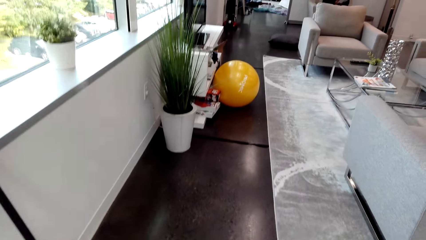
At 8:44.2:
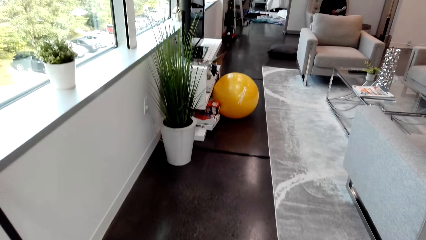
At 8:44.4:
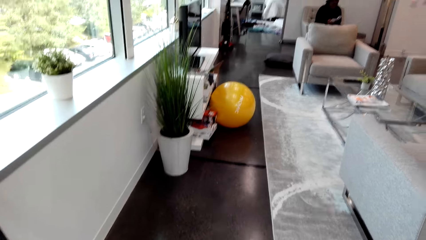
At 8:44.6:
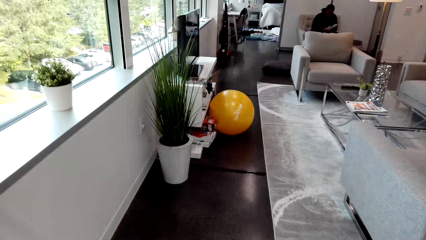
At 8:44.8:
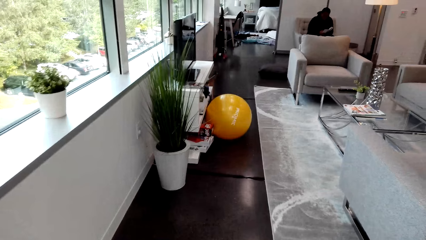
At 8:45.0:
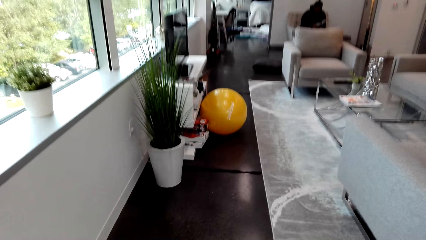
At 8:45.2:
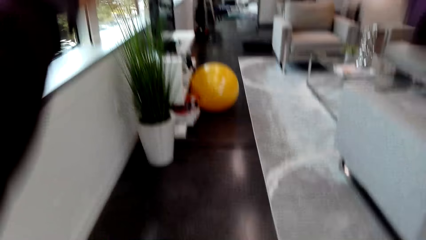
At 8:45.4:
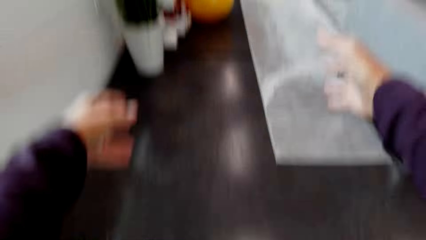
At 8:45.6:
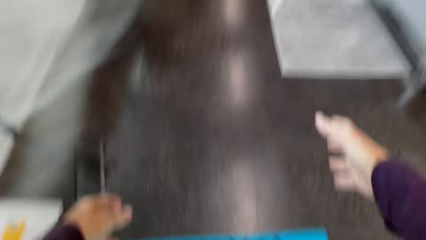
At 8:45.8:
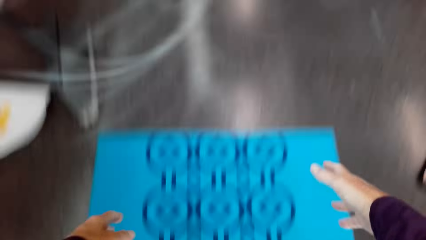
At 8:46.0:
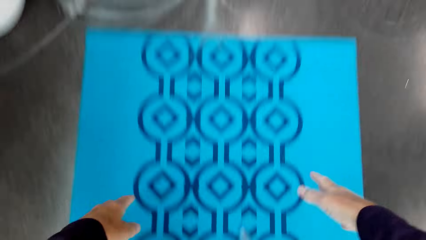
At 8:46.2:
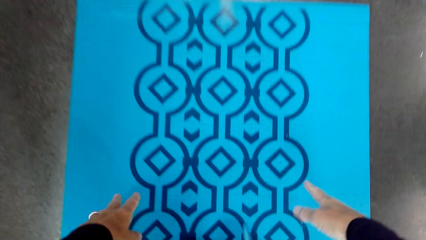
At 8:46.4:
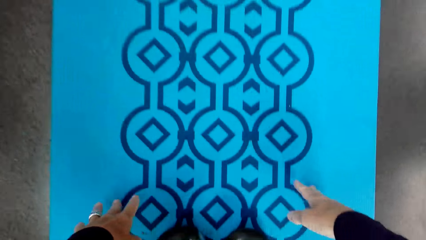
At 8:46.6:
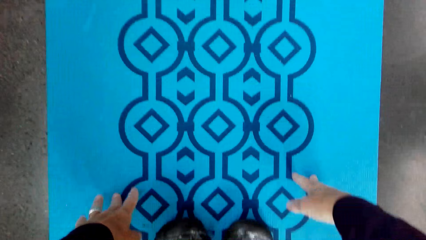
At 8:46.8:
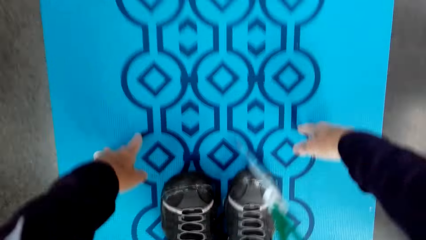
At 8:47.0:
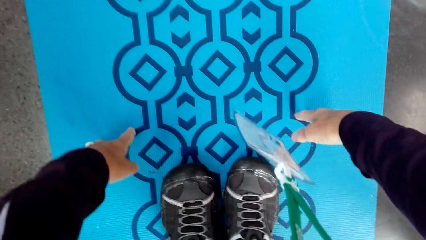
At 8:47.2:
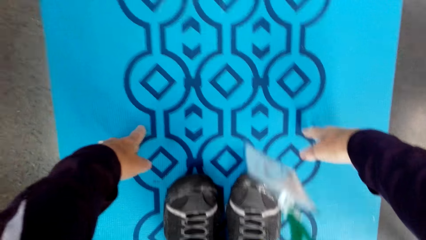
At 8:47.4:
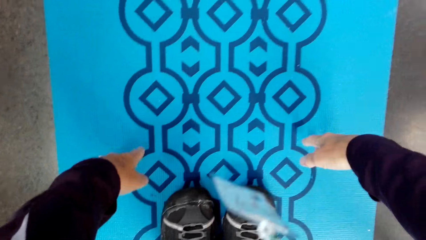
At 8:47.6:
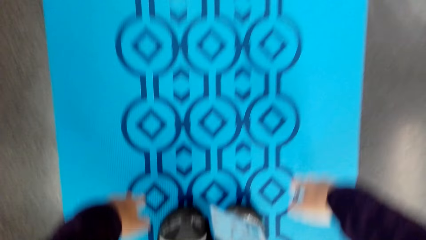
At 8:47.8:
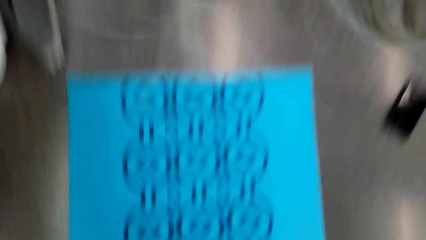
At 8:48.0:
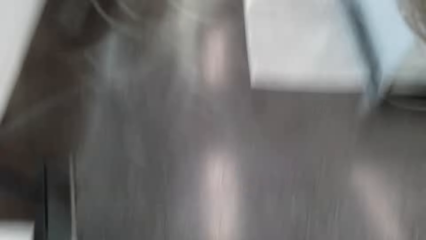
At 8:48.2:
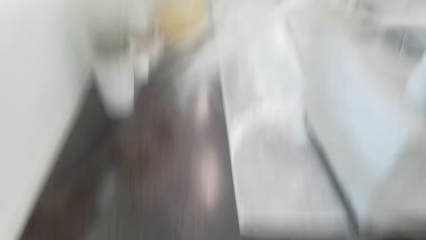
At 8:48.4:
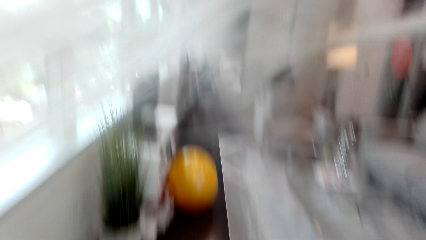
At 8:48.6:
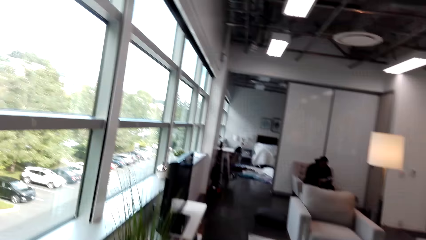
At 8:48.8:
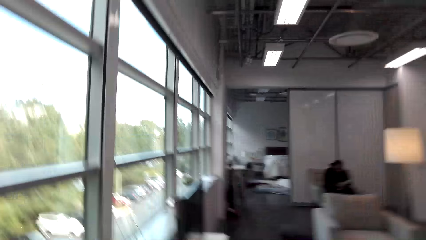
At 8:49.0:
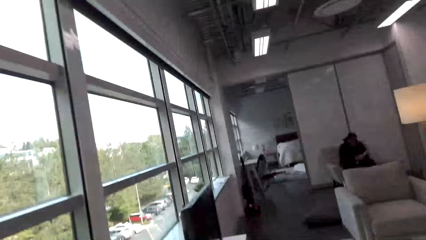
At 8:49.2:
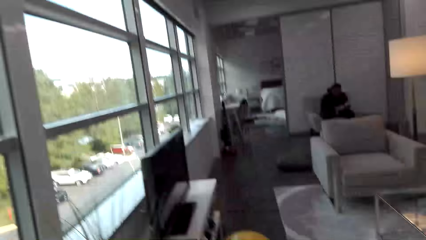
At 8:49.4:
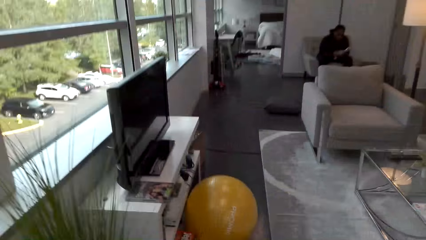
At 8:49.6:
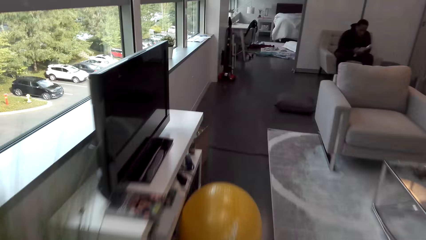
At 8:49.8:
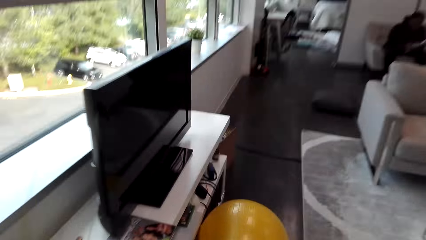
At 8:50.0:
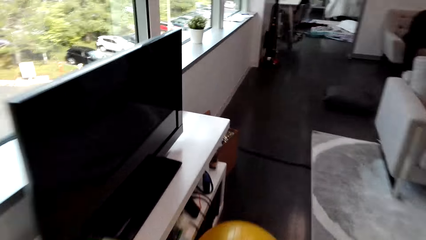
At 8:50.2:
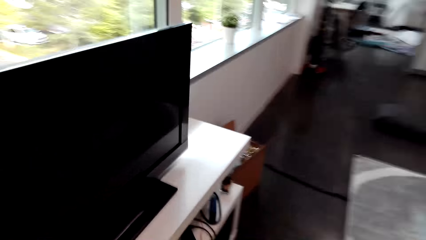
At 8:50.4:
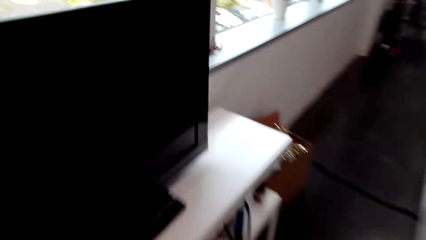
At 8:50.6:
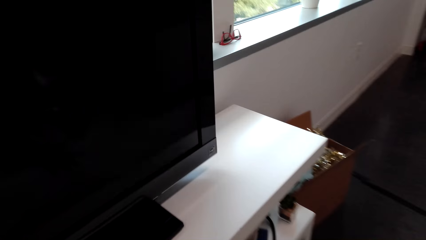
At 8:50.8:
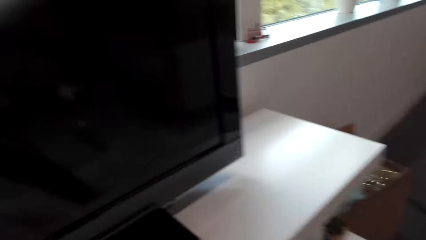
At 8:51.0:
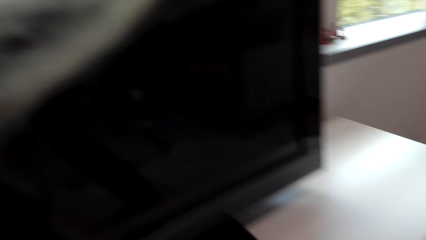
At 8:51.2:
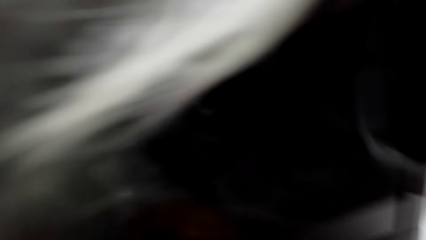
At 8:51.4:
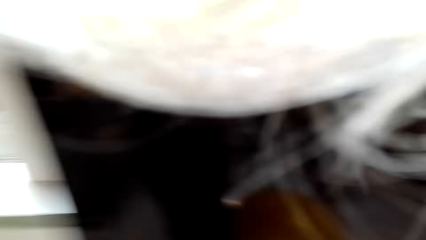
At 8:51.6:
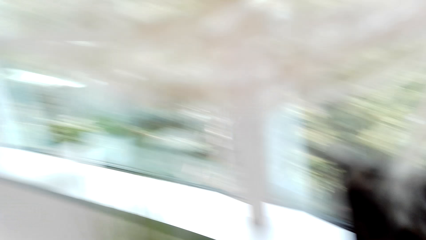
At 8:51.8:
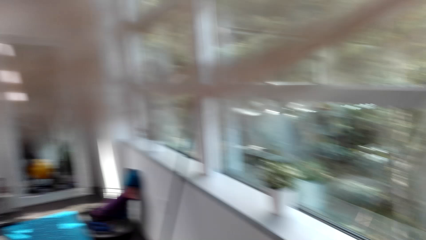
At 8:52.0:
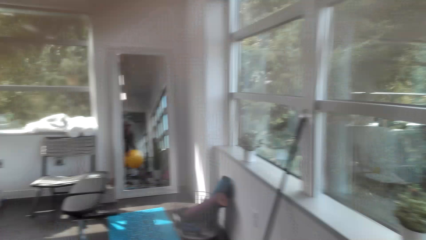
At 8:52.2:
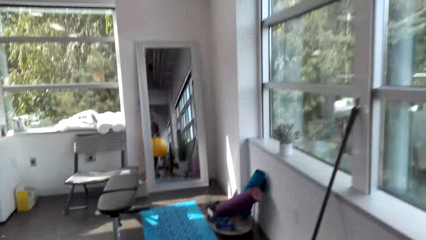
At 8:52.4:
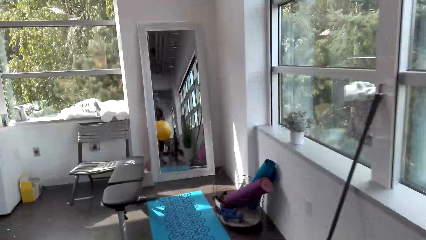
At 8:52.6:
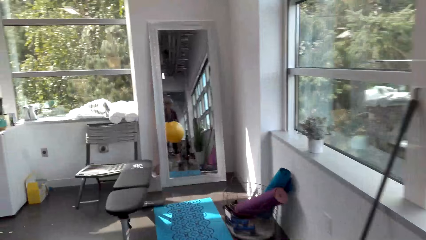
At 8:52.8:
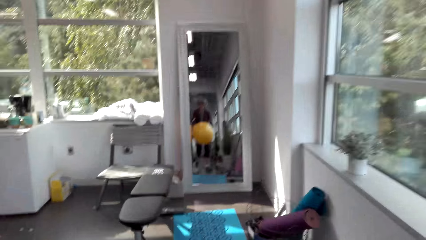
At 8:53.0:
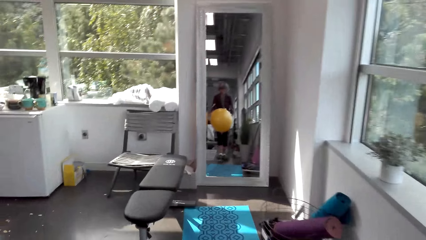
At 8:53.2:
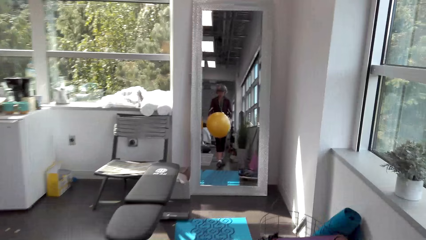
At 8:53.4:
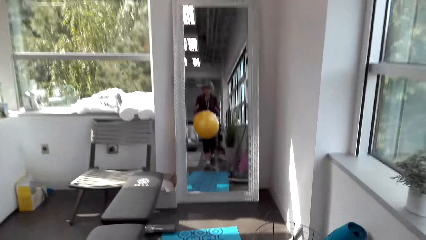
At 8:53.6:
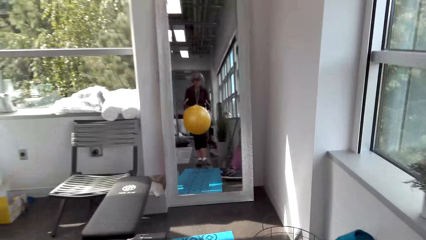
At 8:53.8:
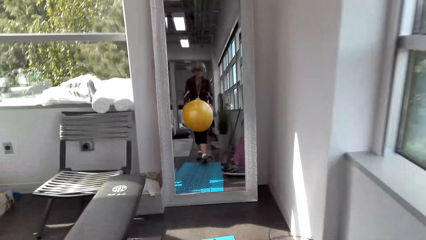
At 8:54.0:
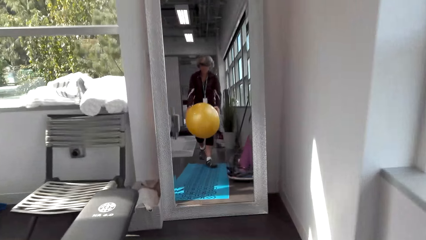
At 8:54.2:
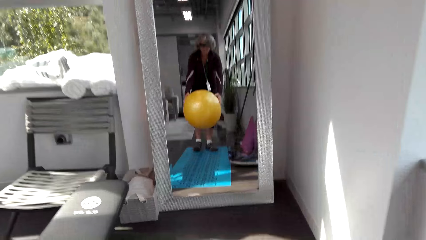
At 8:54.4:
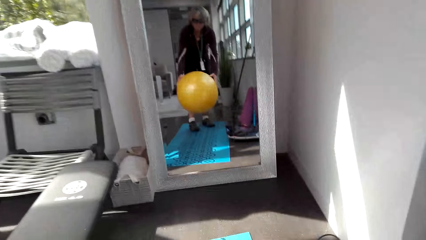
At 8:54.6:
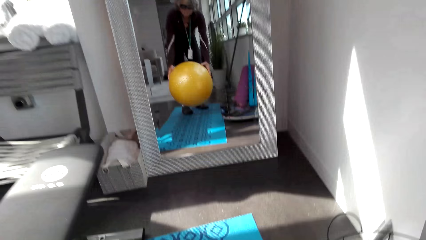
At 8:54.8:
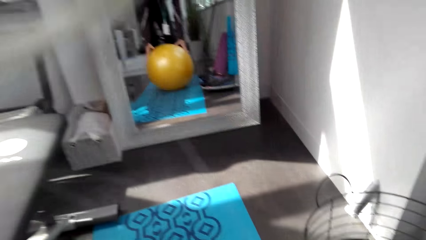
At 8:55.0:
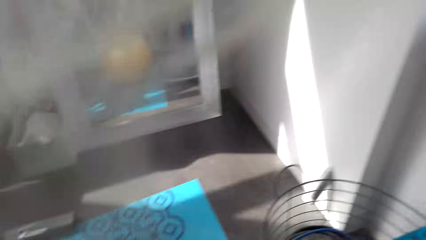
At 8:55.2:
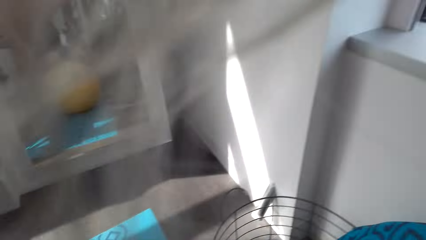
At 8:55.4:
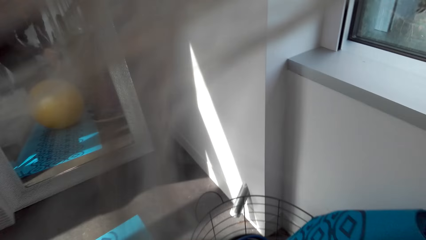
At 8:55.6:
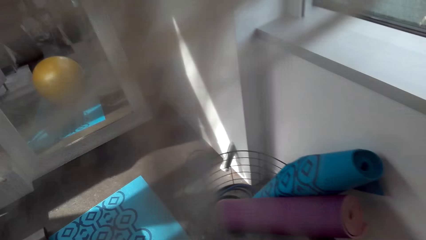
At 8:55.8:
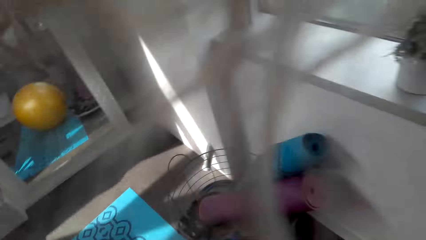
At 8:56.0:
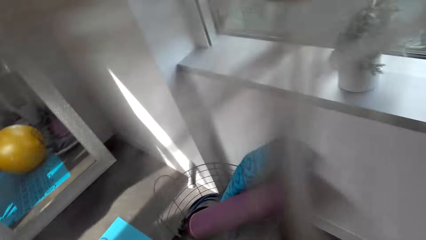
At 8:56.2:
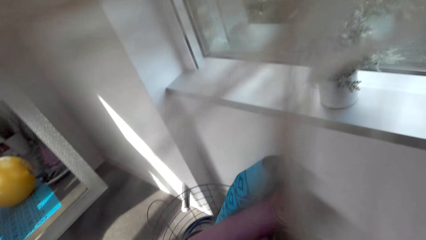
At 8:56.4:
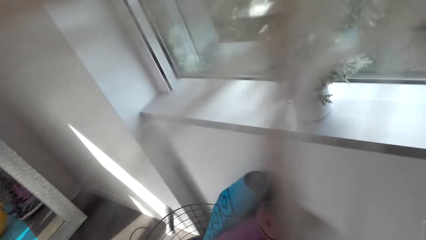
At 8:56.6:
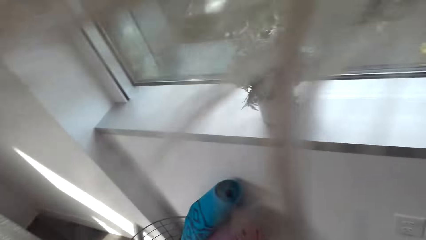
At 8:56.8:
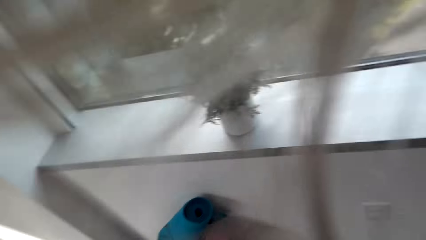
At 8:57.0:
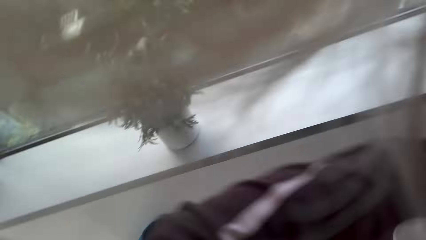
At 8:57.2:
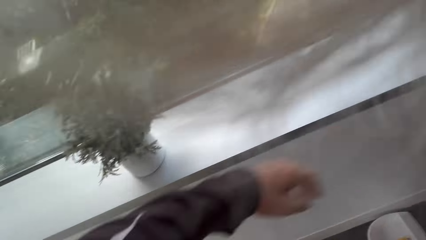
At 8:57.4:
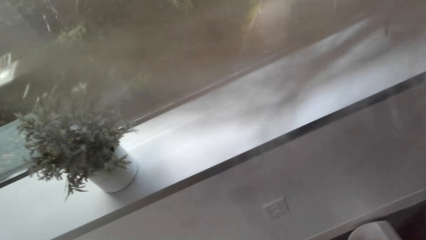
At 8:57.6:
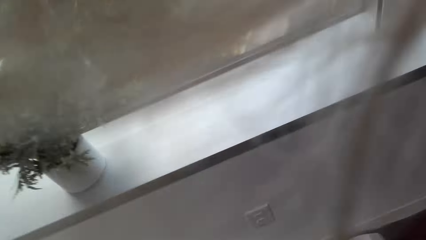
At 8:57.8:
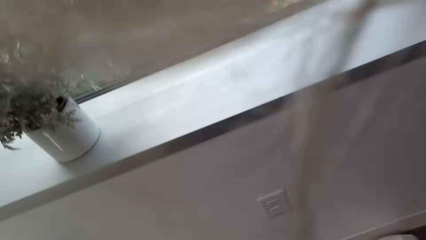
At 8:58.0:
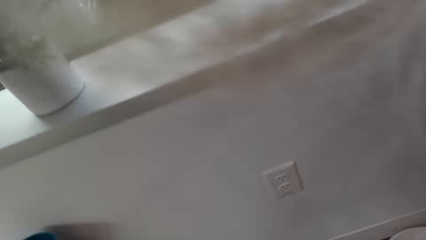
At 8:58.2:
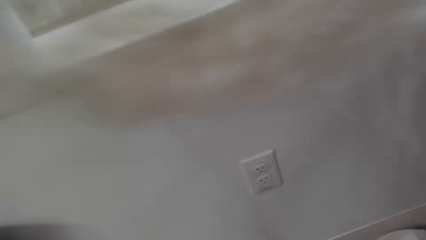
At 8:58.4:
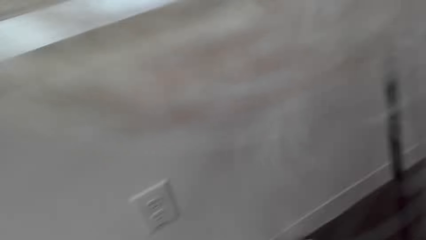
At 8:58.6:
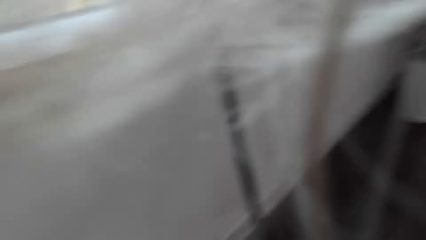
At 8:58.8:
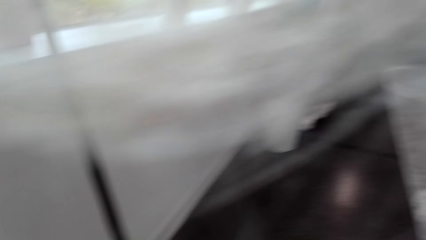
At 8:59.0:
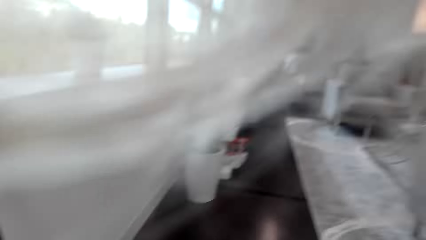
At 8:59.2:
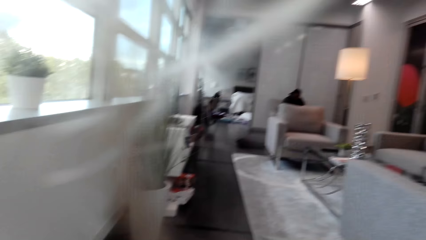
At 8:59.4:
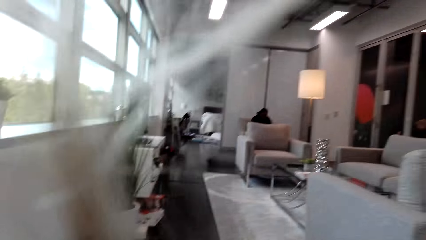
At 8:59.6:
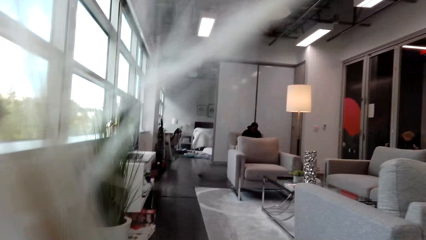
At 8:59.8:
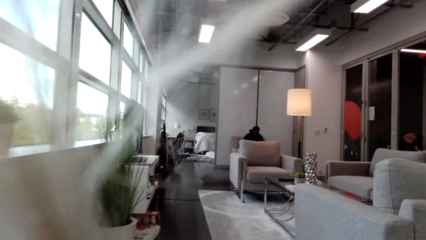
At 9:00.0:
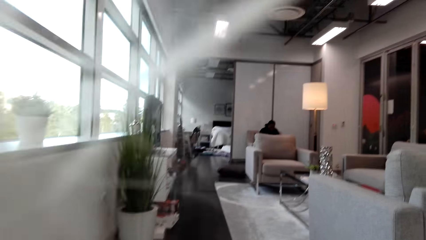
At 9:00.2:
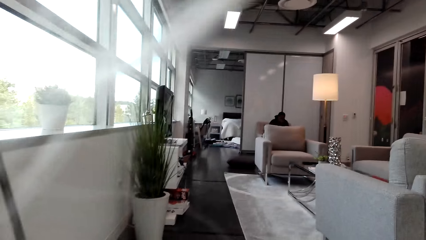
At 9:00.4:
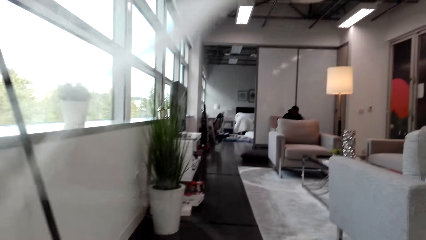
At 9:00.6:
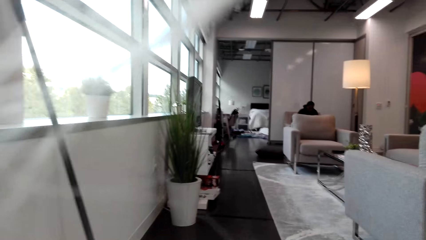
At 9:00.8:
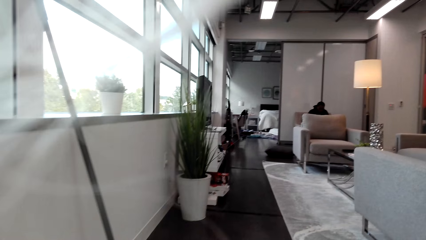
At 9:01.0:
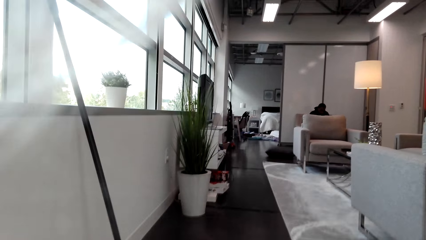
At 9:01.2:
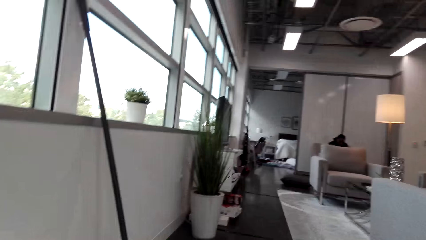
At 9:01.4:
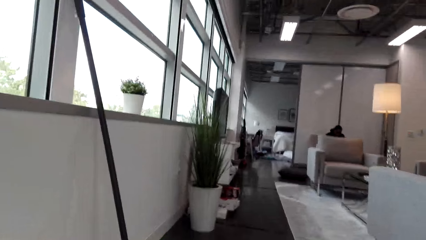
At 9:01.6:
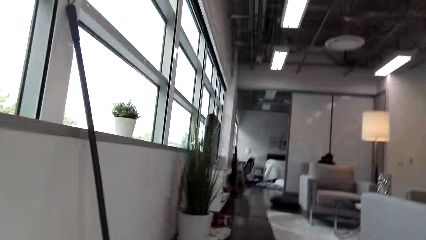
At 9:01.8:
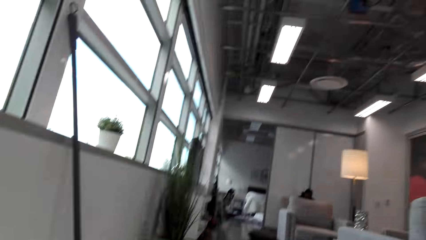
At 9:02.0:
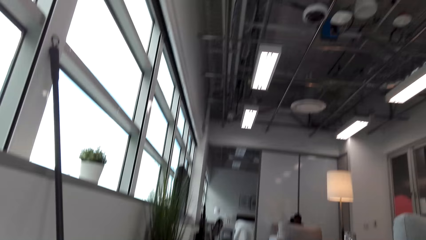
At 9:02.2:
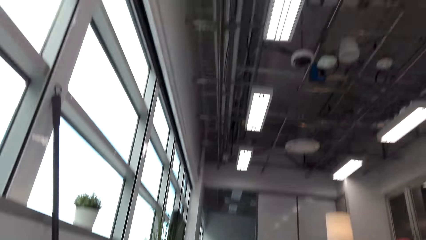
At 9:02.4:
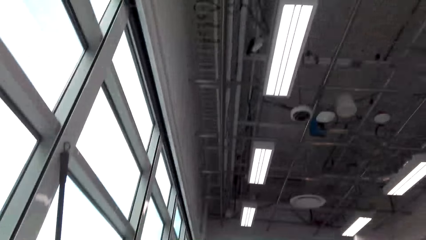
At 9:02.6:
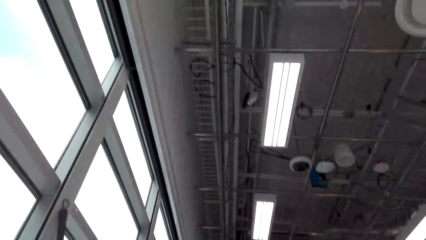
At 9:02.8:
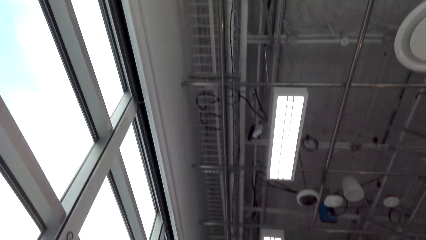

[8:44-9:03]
The camera wearer puts their hands down. They bend down. They exercise in the house. They stand down. They move around. They pick a ball from the floor. They put the ball on the mat. They stand beside the window. They move around.
